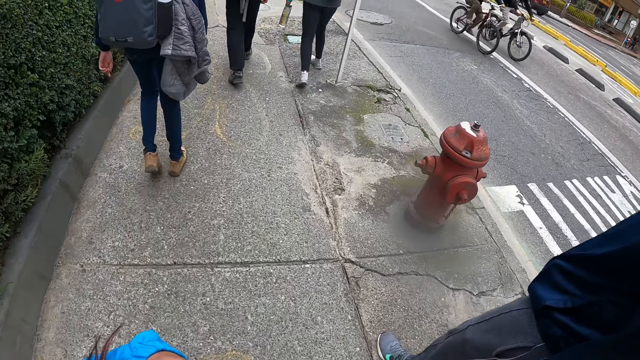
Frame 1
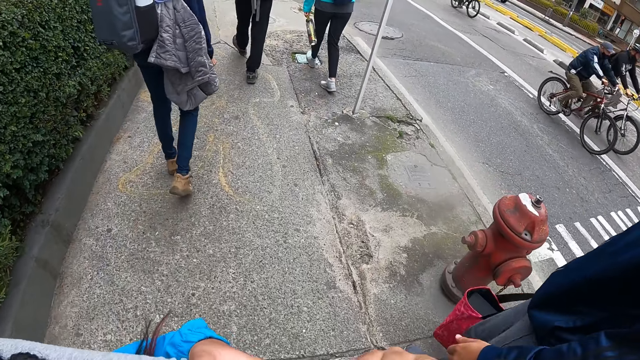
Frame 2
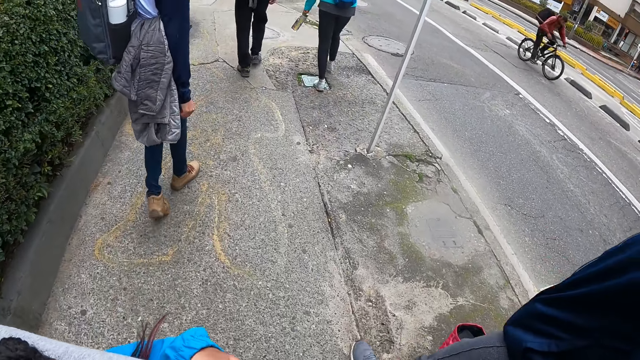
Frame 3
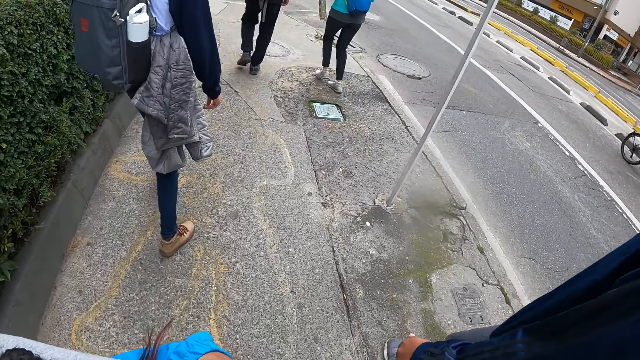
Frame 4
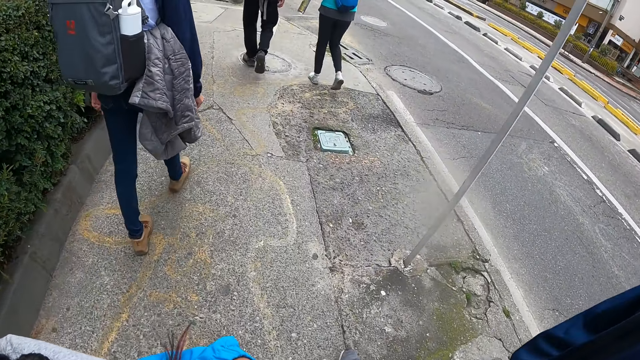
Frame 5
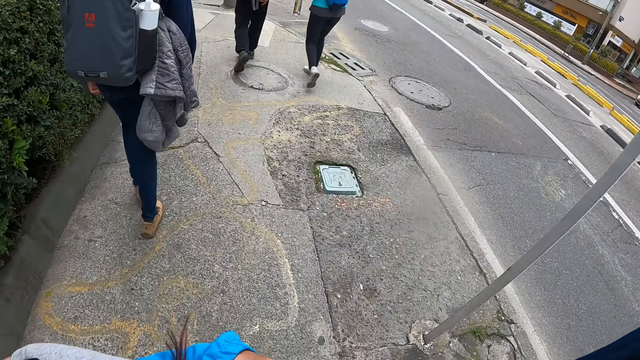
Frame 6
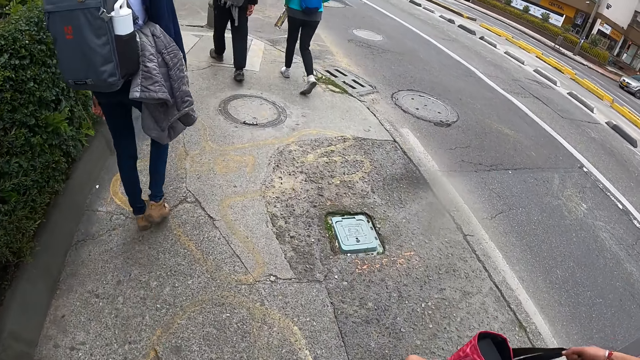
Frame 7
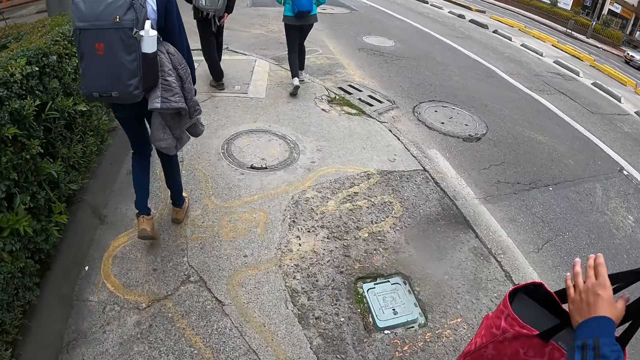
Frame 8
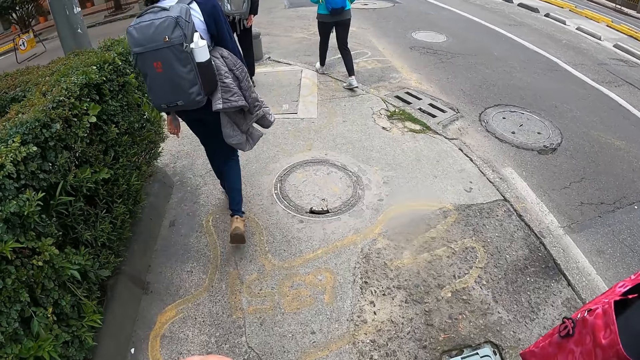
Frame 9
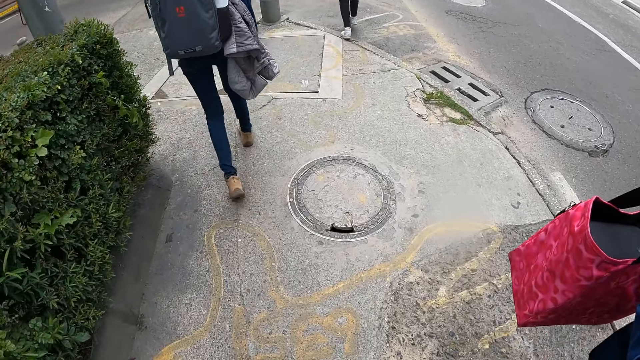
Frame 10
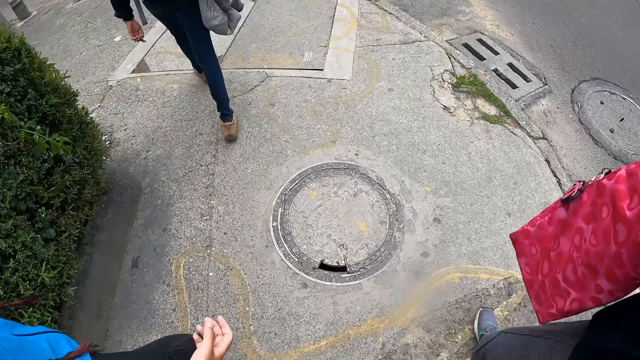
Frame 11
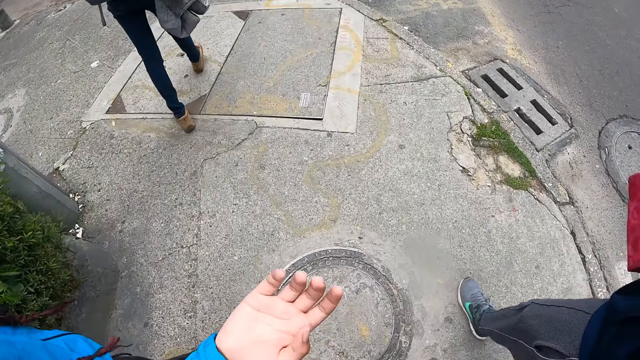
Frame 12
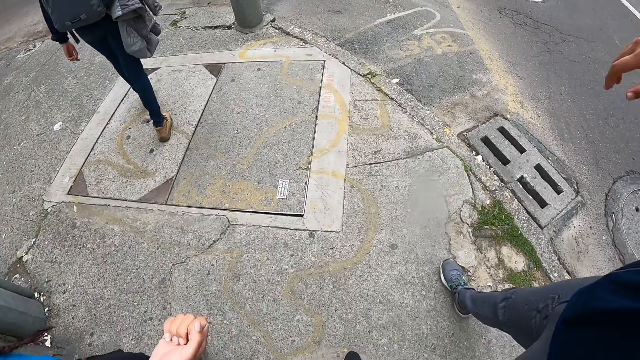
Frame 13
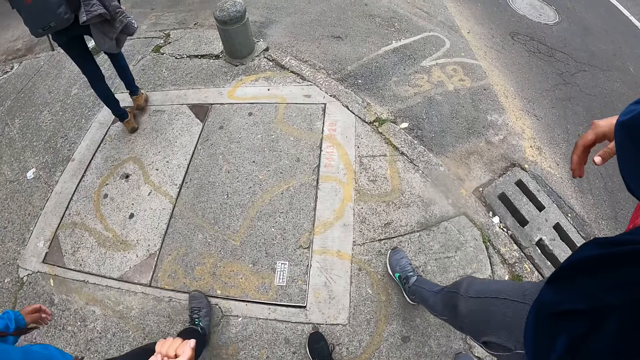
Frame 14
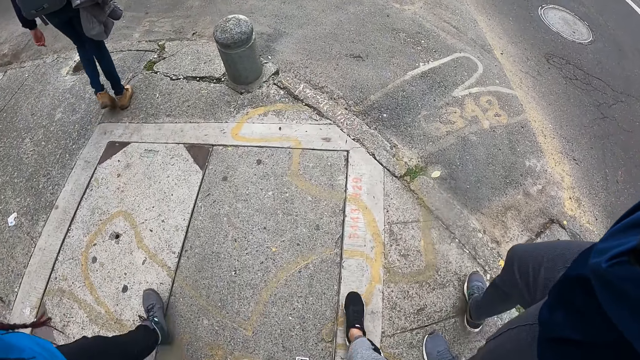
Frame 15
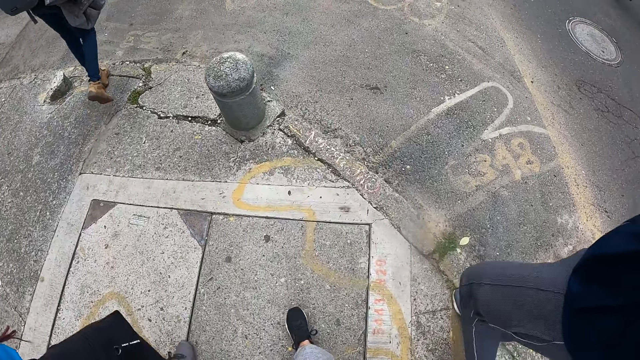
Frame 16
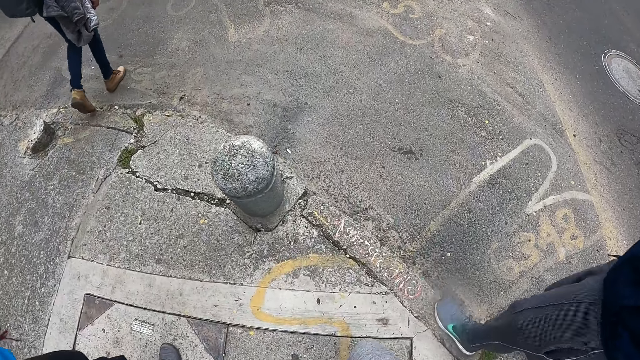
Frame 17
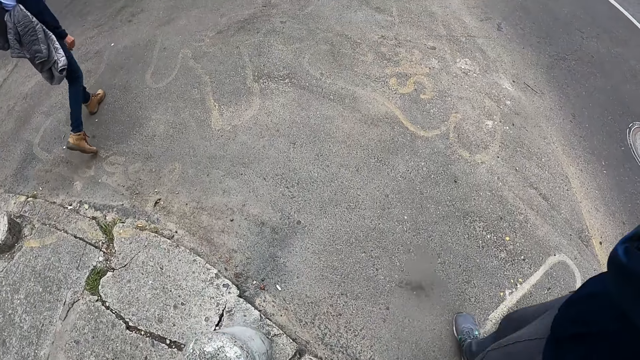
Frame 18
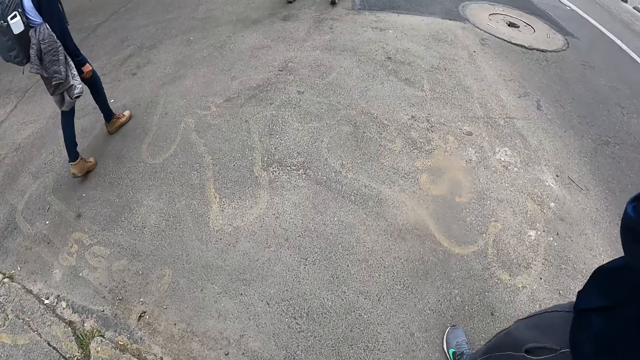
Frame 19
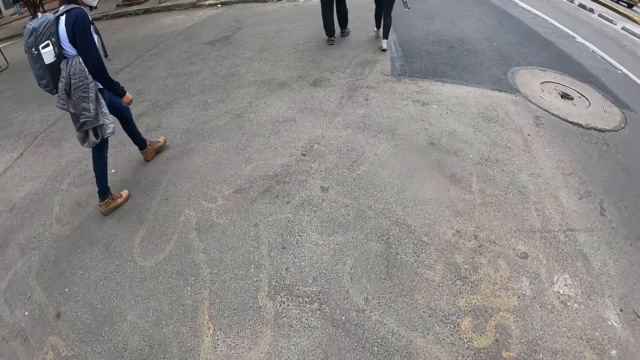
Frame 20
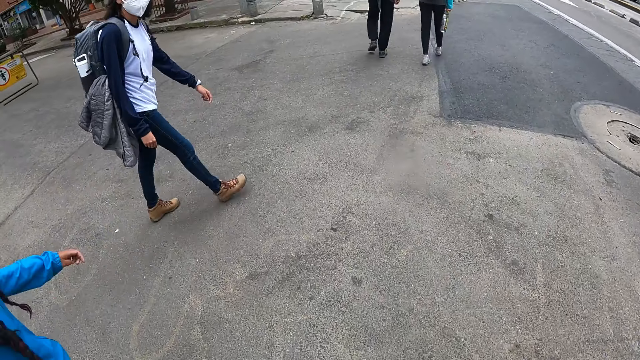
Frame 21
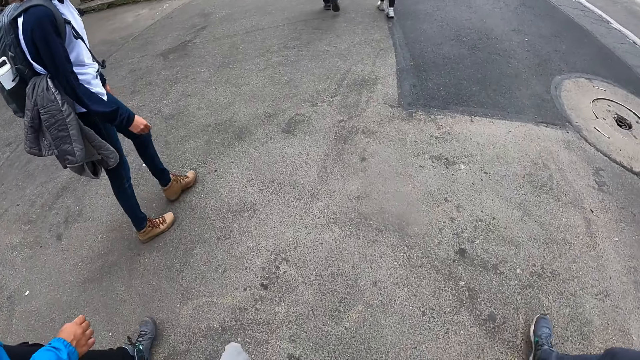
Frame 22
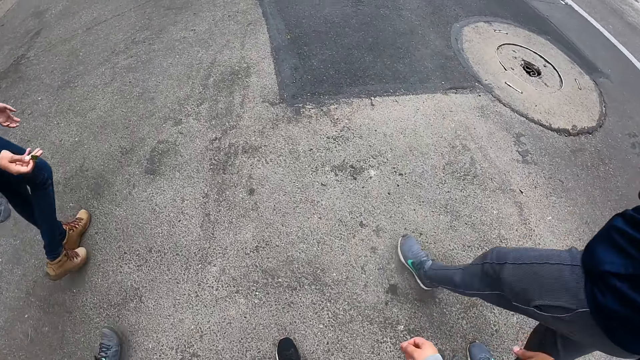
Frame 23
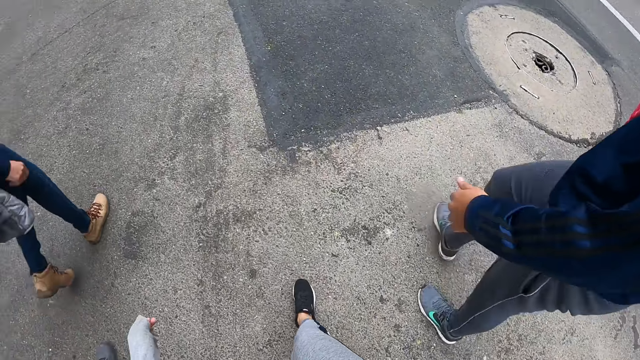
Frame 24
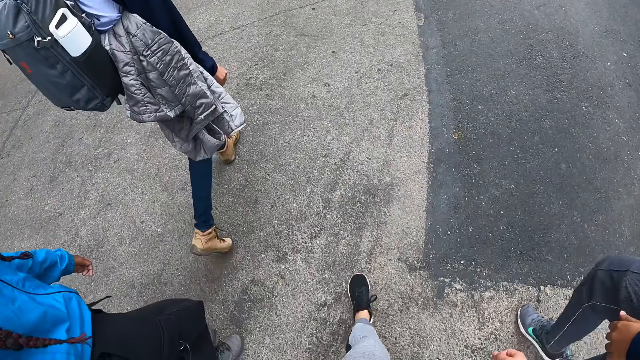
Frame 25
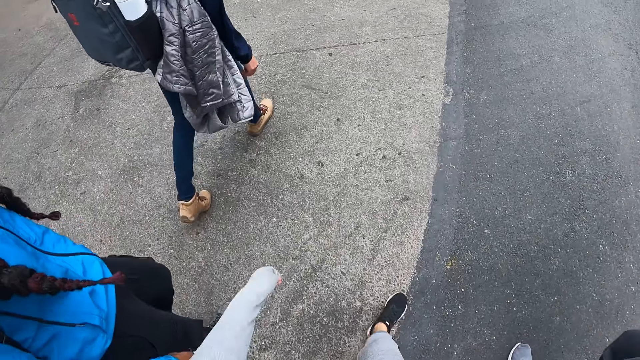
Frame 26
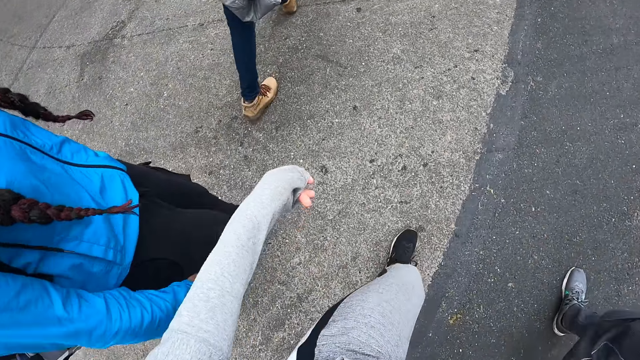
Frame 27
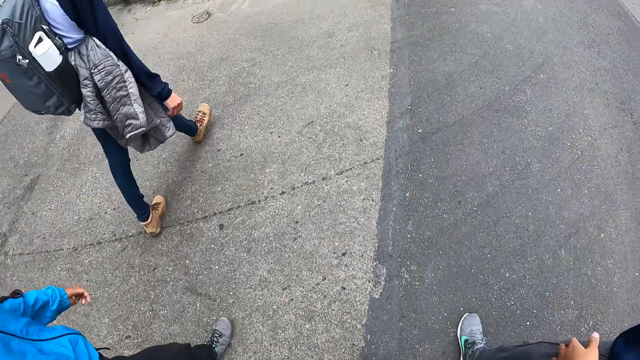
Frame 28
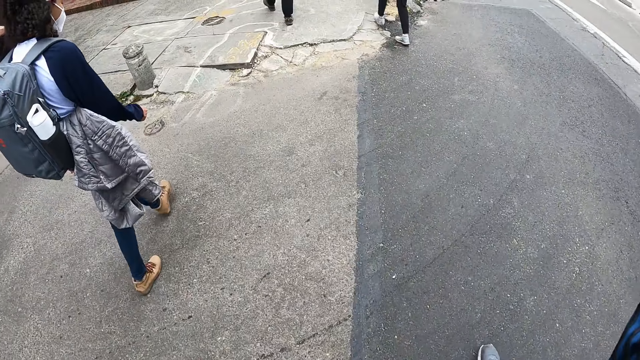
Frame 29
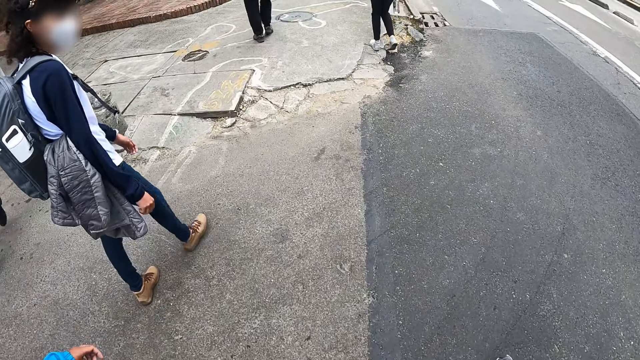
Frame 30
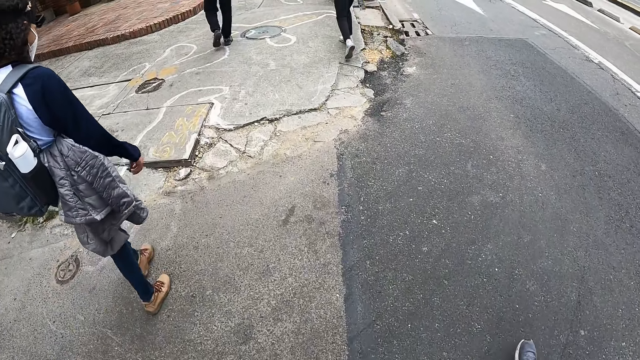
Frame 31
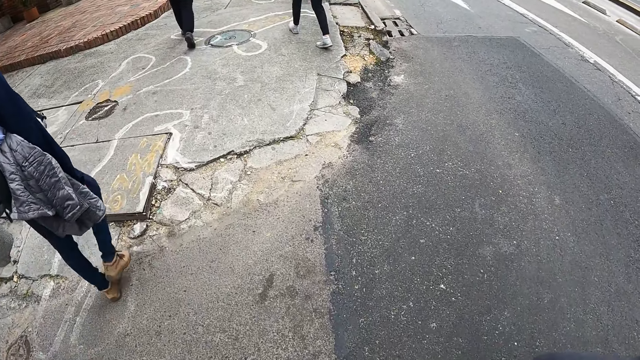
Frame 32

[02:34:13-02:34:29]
The camera wearer moves her left arm. A woman passes the bag from her right hand to her left hand. Another woman converses with the first woman, a third woman and the camera wearer.

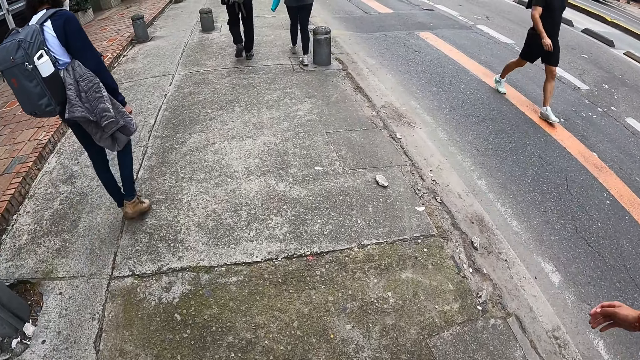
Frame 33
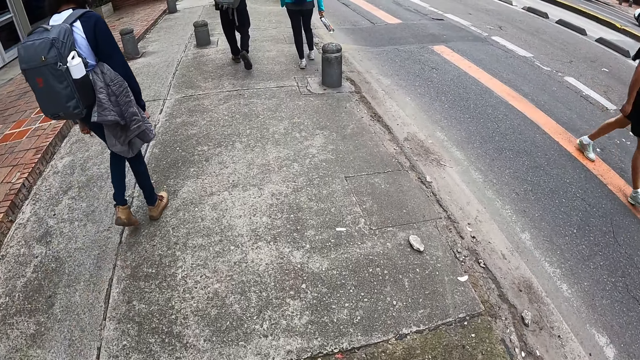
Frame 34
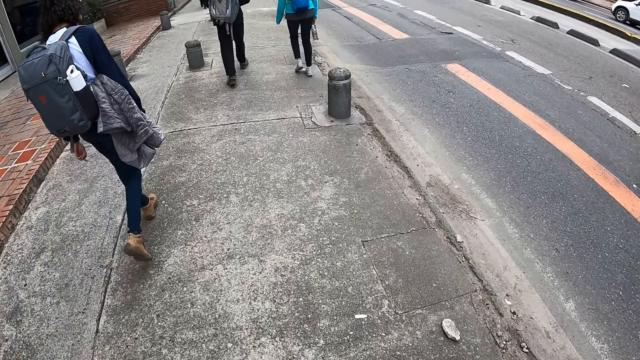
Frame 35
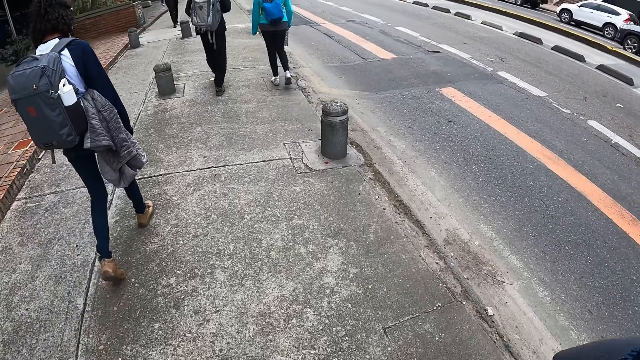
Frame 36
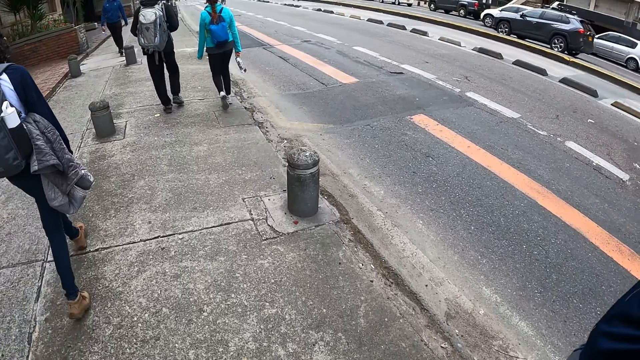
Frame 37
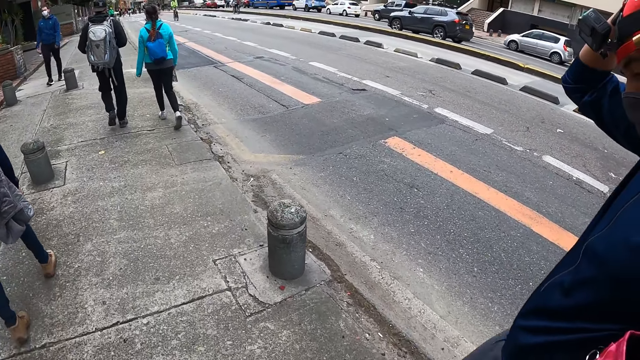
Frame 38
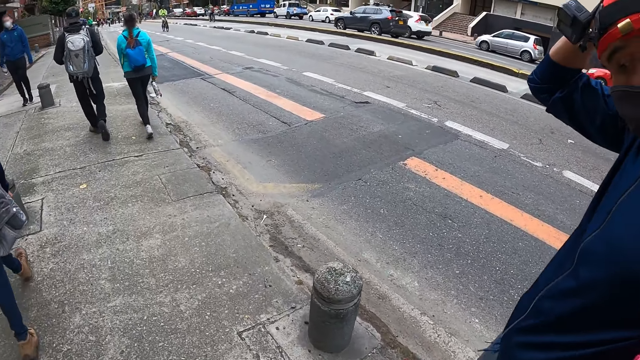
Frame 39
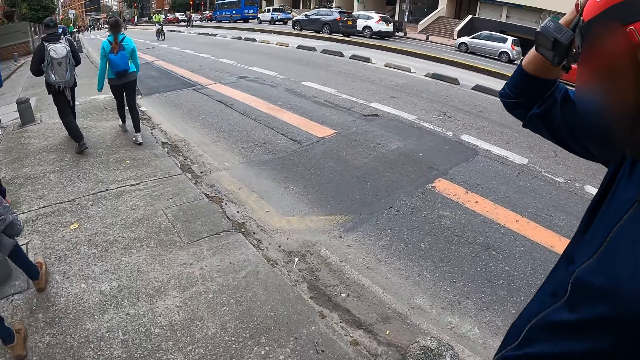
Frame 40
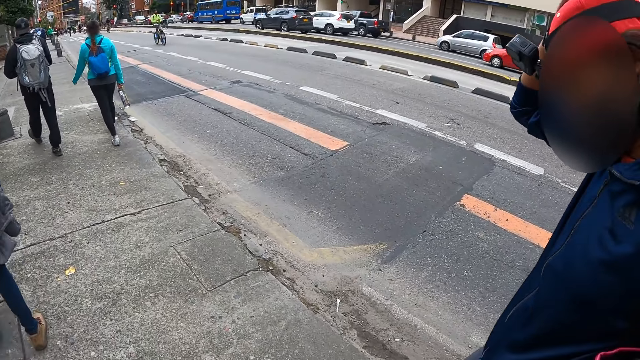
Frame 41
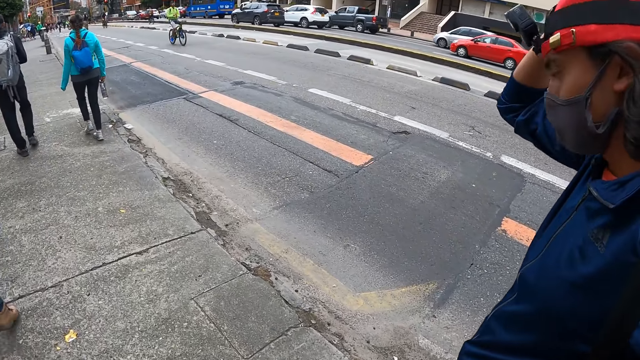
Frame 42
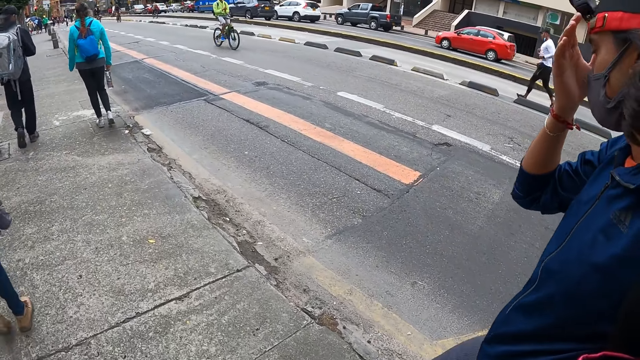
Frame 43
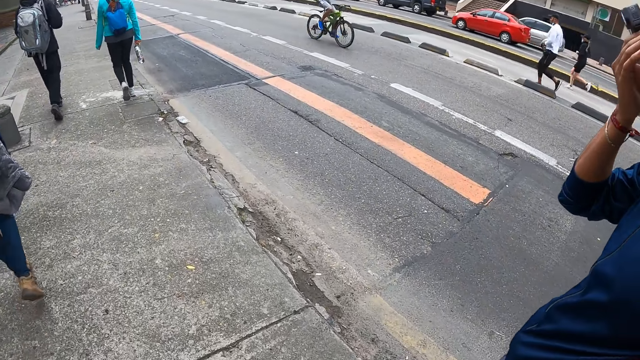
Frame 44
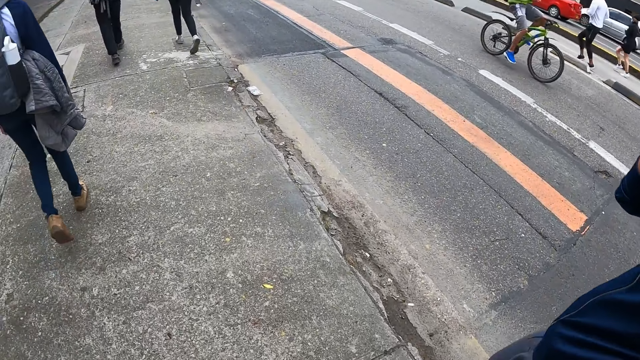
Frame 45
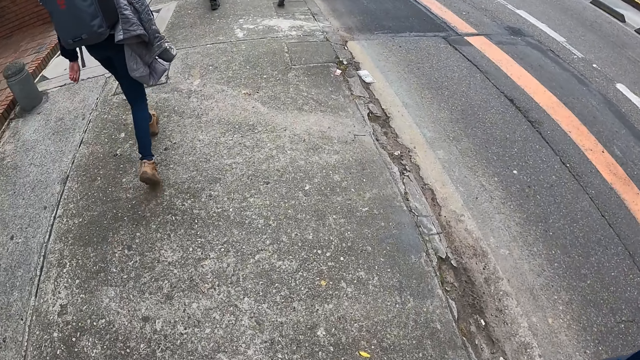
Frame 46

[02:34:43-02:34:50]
The camera wearer walks alongside other people. A woman adjusts a camera on her head with her right hand.
